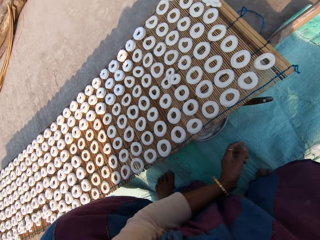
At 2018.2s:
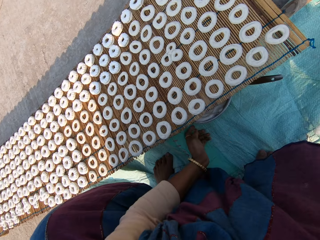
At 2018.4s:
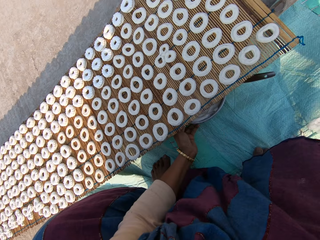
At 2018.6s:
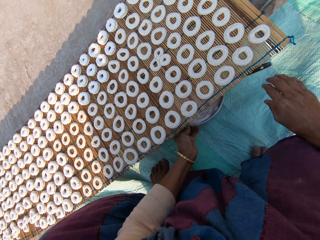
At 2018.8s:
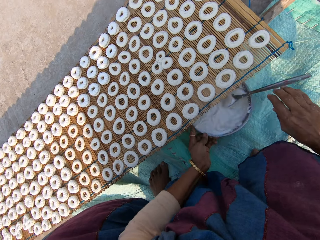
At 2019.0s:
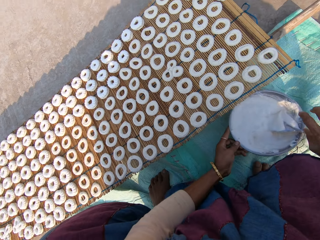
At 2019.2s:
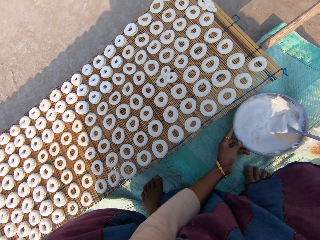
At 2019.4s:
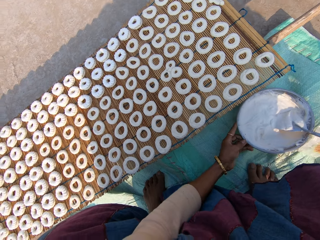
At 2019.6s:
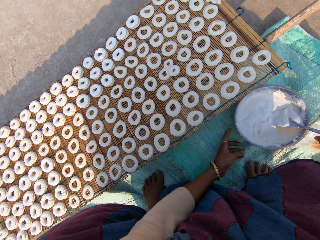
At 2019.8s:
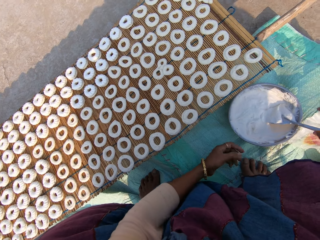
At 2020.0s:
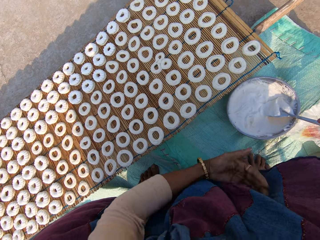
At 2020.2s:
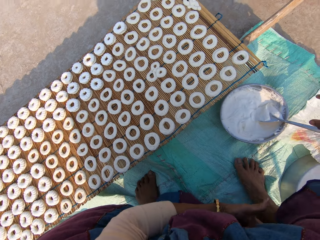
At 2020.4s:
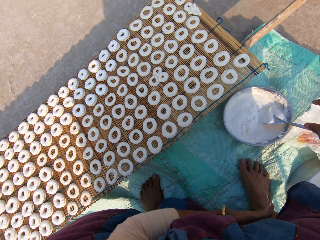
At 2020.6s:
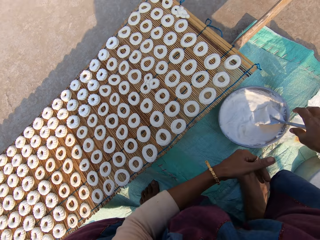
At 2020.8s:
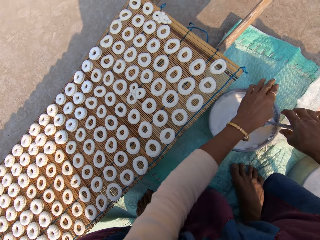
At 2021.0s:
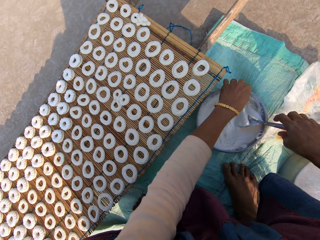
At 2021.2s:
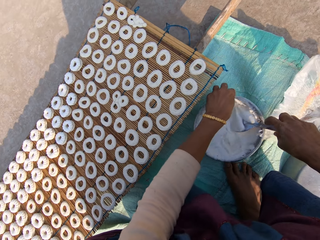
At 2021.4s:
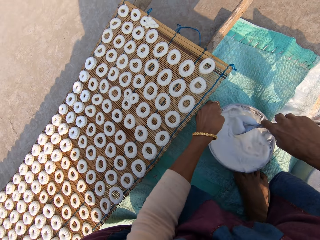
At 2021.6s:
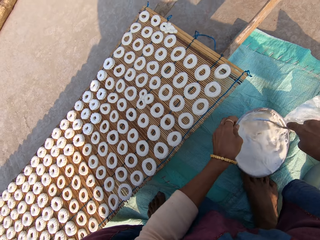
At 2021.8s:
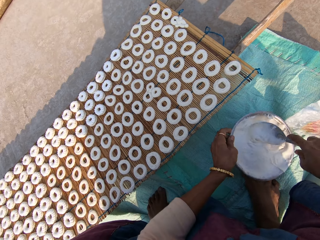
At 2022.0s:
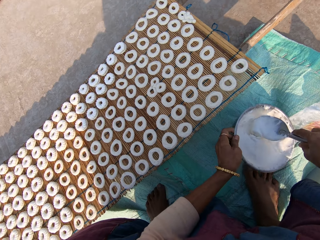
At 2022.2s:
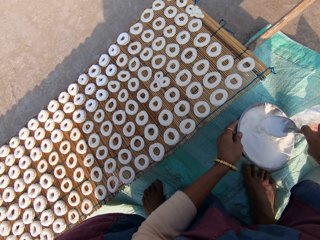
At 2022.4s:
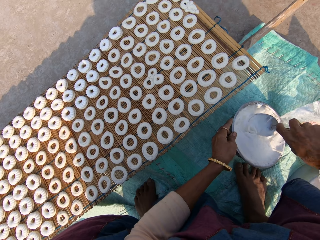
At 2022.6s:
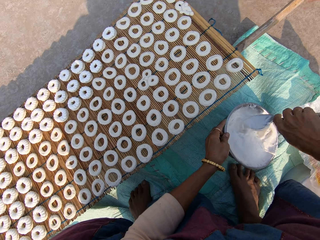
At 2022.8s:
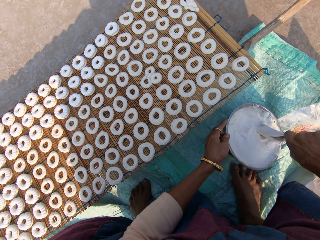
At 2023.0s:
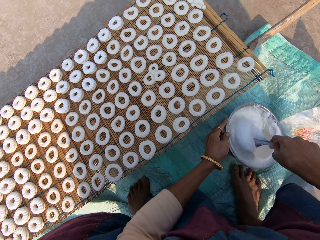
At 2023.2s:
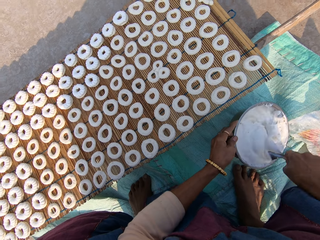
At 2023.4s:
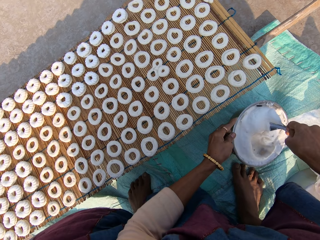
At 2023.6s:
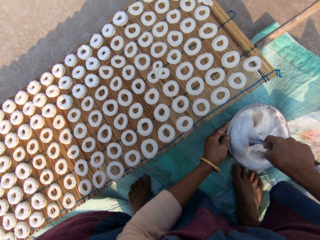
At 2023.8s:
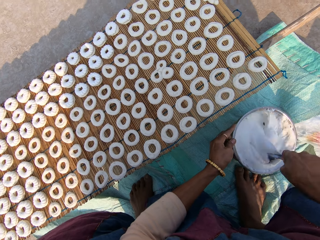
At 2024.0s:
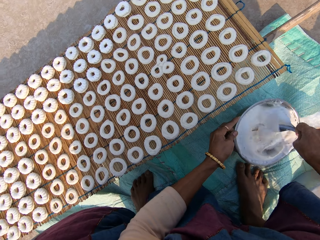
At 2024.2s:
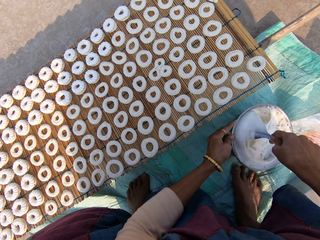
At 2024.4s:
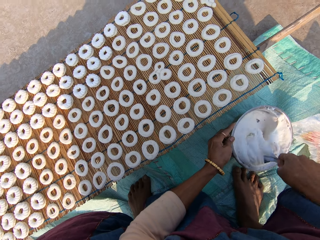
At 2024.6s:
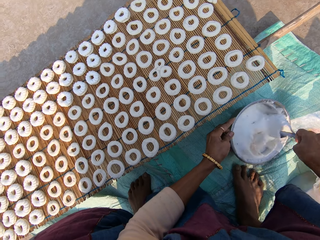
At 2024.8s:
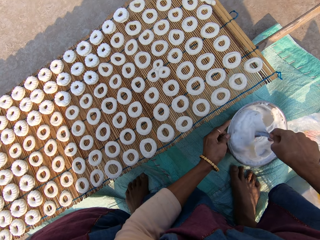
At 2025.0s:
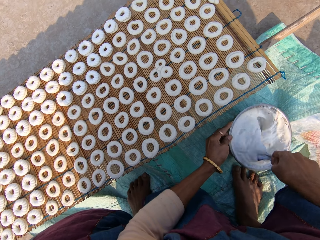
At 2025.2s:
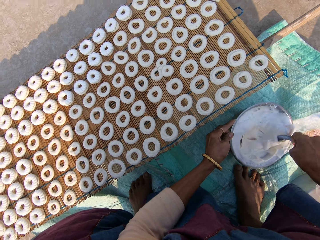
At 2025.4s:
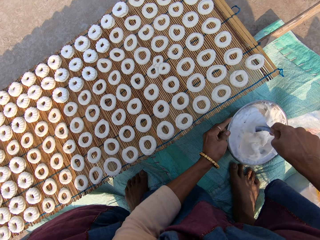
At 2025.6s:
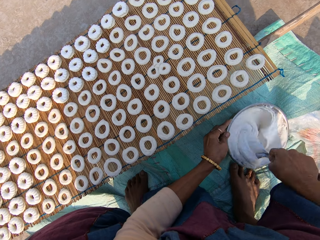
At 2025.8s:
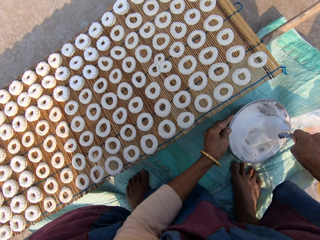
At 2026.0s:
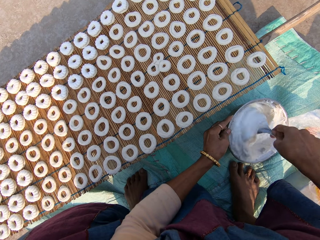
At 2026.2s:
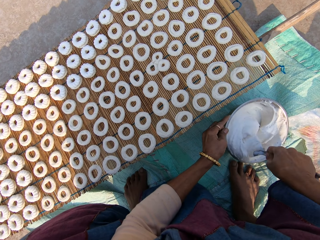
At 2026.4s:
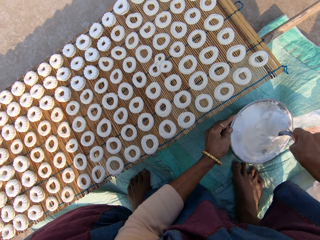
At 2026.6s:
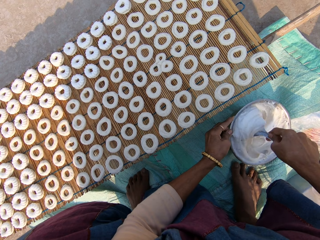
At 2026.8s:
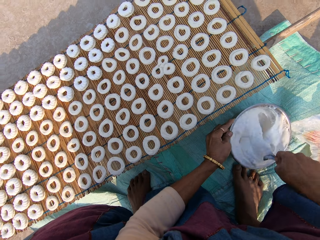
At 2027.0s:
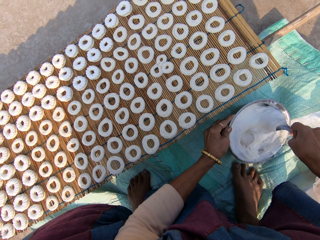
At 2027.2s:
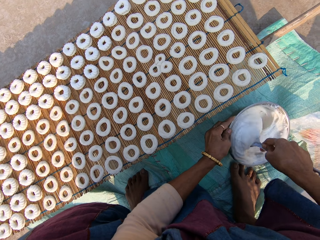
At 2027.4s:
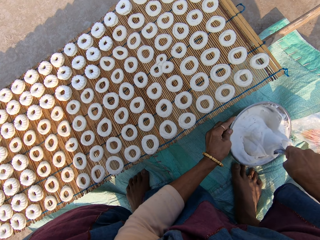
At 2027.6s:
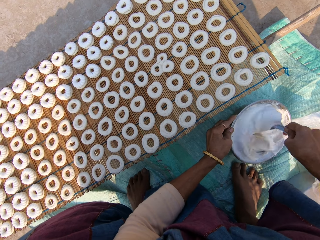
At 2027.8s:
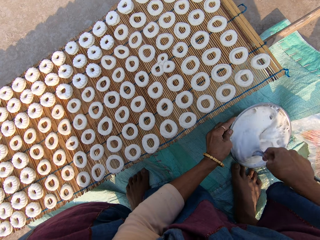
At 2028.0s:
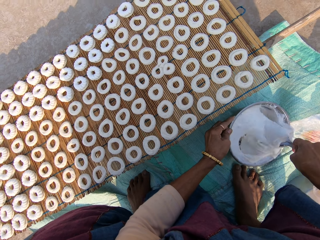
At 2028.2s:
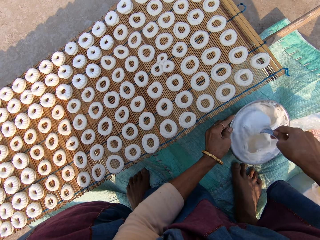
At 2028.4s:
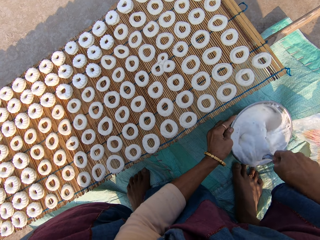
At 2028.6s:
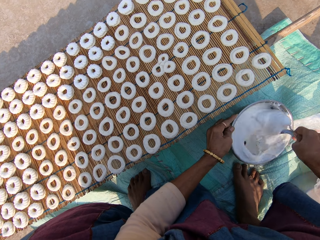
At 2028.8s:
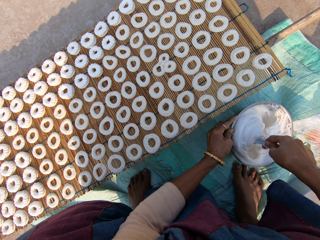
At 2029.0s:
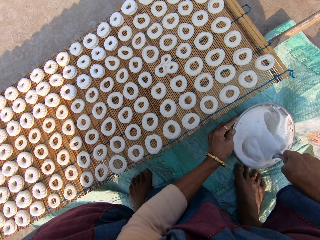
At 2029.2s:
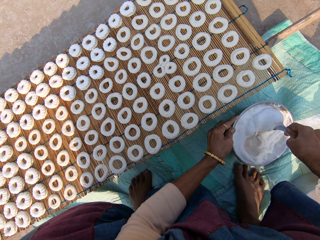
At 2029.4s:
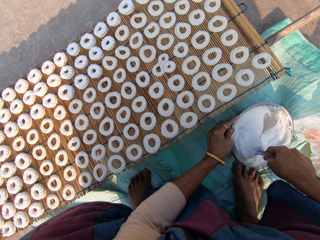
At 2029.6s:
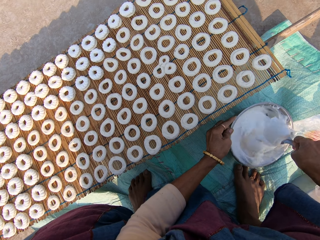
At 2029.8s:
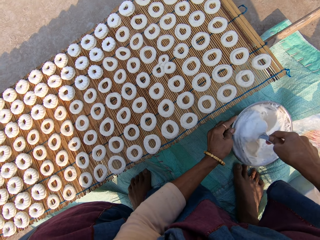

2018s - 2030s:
The camera wearer moves a bowl of icing on the floor with her left hand. She adjusts her cloth with her left hand. She adjusts the position of the bowl of icing on the floor with her left hand. She holds a spoon in the bowl of icing with her right hand. She lifts the bowl of icing in her left hand. She stirs the icing in the bowl in her left hand with the spoon in her right hand.

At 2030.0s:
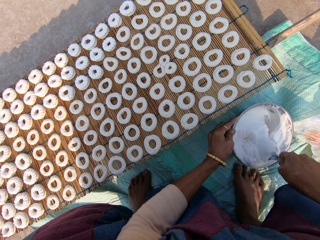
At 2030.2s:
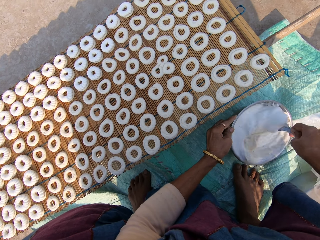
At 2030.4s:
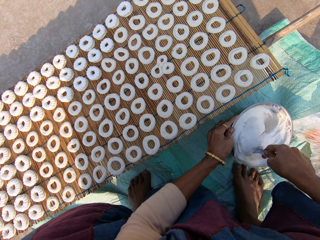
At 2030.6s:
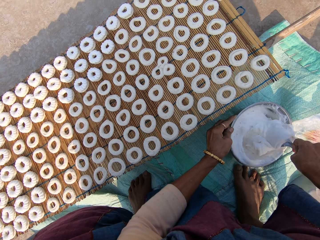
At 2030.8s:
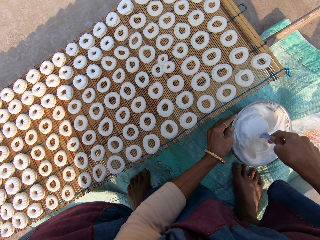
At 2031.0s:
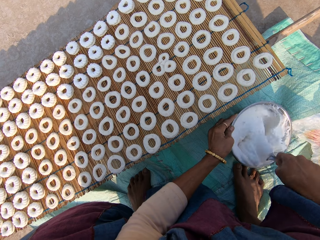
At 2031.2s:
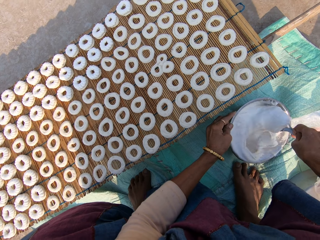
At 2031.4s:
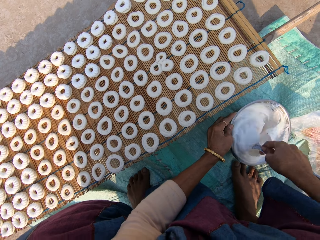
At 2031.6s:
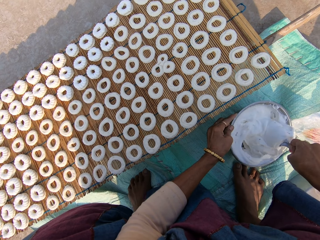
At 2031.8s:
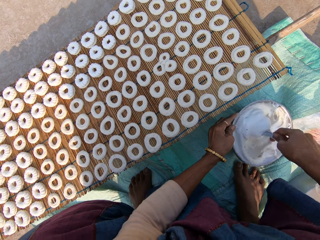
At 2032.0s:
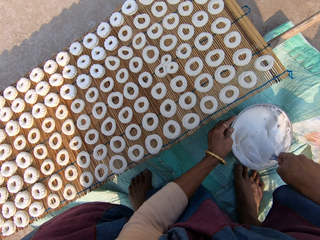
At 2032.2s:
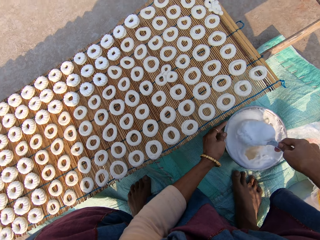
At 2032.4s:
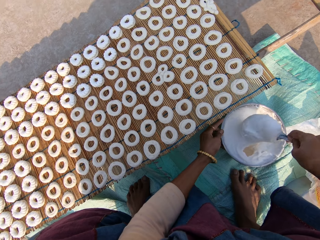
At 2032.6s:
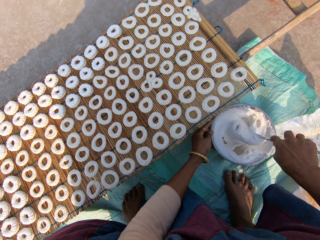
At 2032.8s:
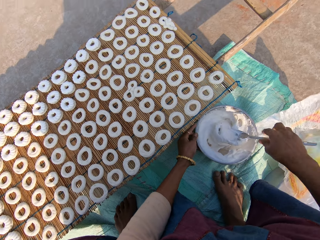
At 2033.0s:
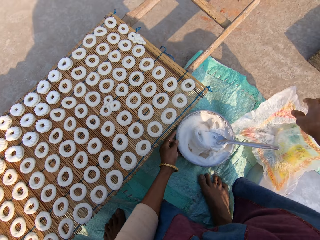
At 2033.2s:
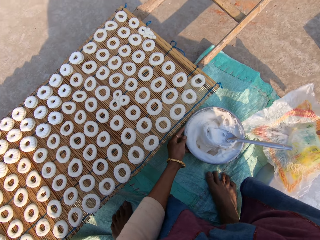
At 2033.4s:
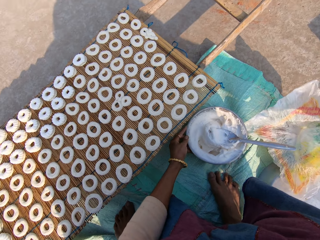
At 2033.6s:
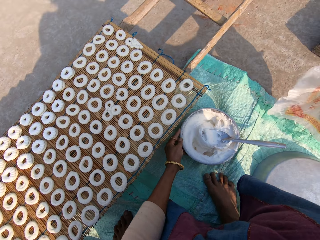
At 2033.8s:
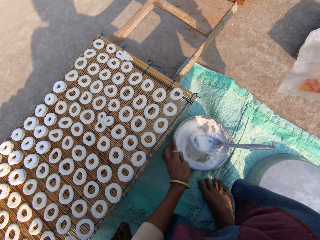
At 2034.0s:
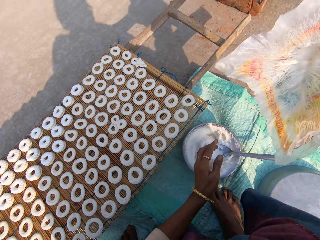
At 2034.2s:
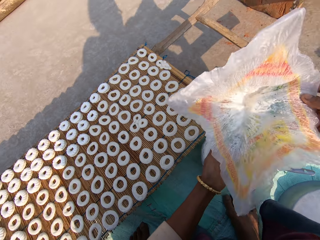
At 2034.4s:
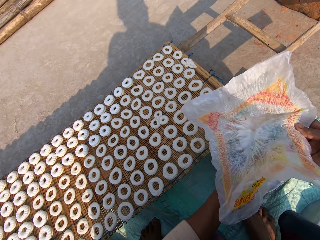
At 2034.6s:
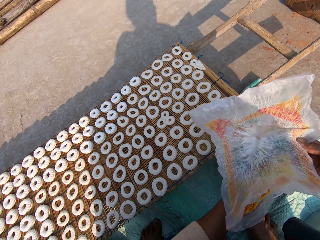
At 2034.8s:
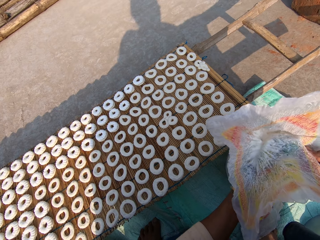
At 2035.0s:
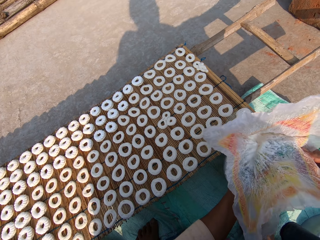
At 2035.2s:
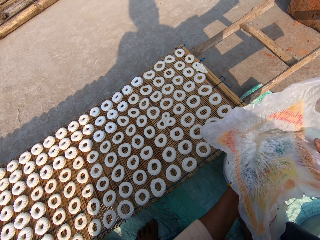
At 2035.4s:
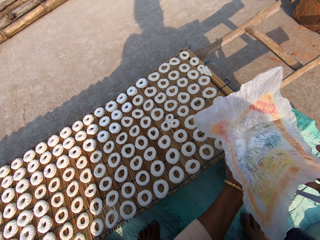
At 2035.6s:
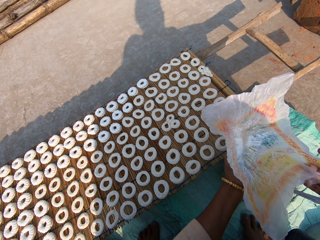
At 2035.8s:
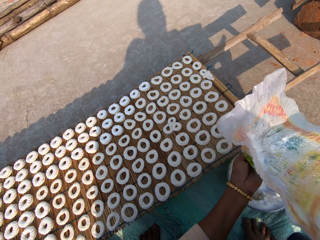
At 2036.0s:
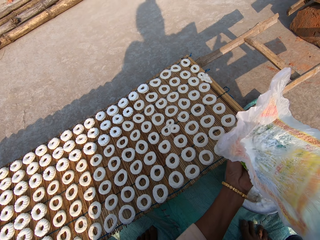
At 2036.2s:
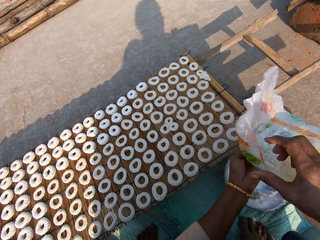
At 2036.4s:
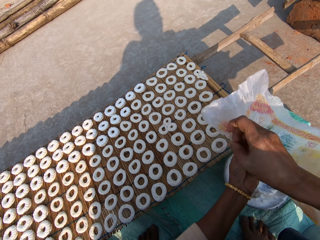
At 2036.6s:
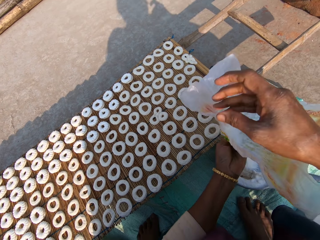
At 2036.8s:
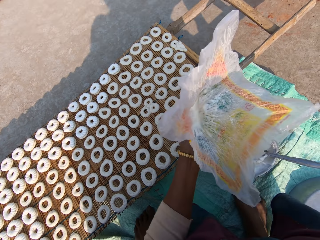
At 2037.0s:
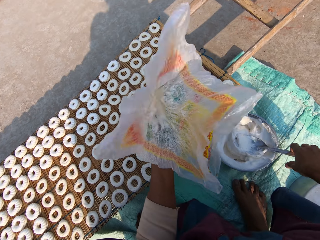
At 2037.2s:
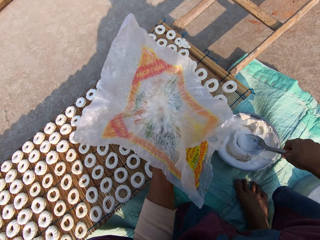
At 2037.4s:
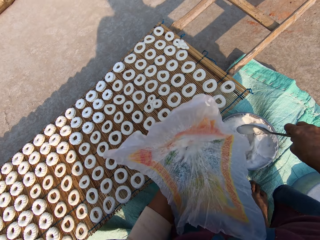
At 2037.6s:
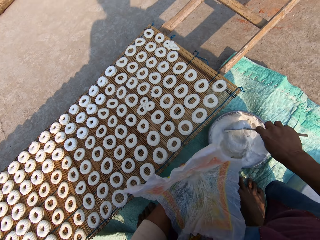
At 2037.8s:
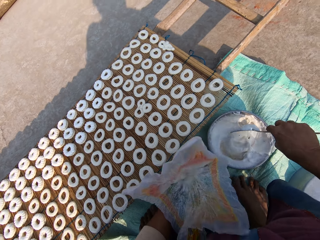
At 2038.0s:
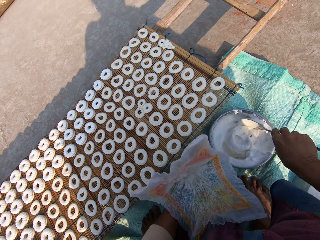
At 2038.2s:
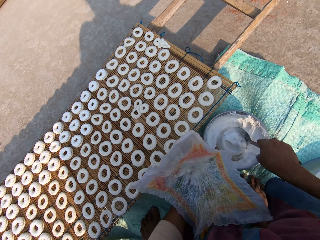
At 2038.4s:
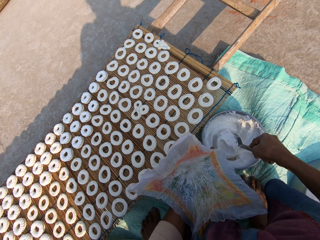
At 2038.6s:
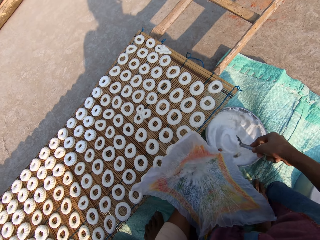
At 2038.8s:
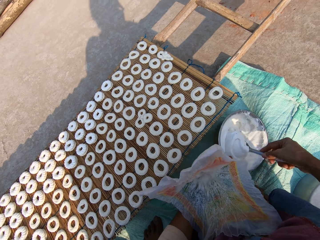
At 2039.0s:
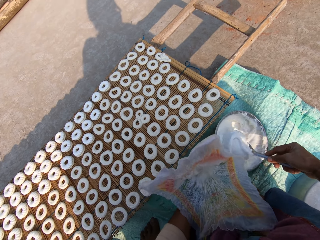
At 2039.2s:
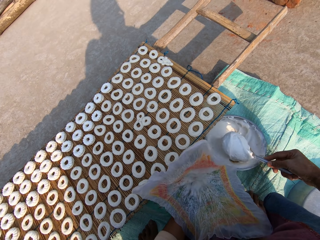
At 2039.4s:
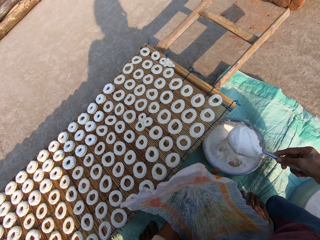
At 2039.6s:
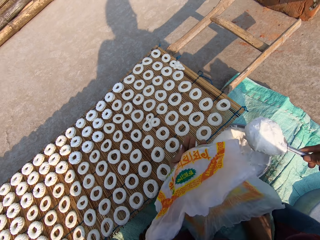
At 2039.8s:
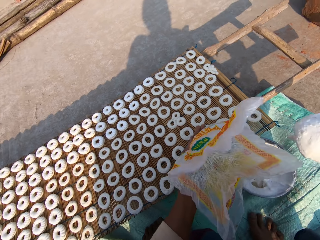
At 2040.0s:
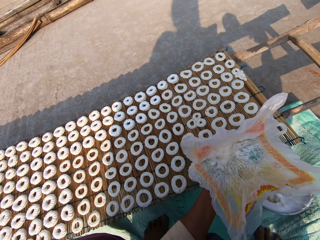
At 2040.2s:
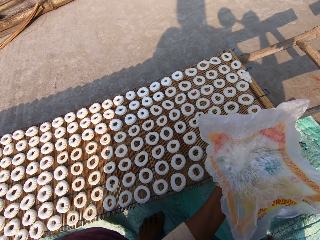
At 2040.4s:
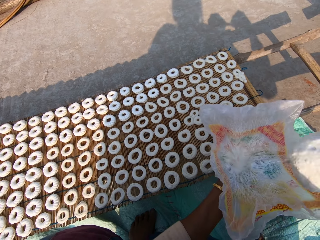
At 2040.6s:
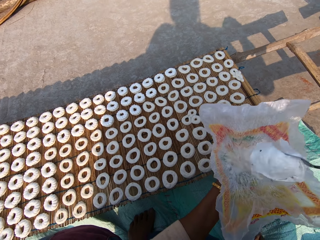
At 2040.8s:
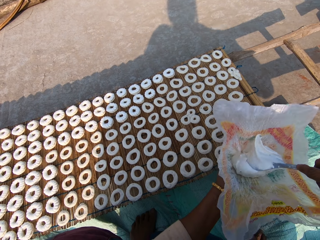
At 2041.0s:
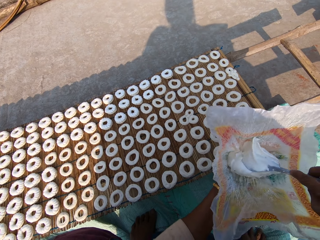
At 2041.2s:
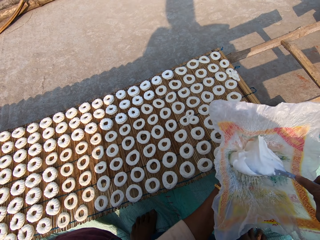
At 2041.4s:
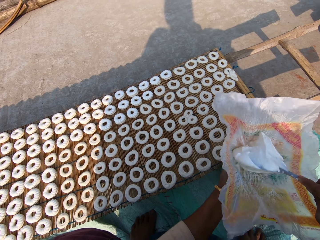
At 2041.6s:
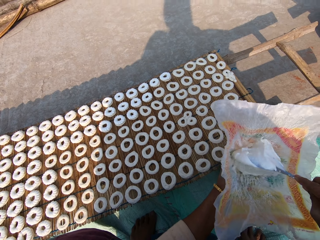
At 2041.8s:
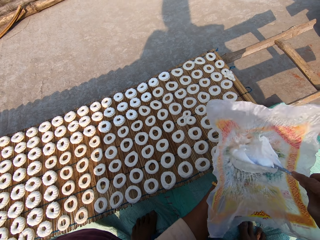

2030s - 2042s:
The camera wearer releases the bowl of icing in her left hand. She drops the spoon in her right hand in the bowl of icing. She picks up the piping bag from the floor with her right hand. She holds the paper. She places the piping bag in her right hand on her left hand. She adjusts the piping bag in her left hand with her right hand. She picks up the spoon in the bowl of icing with her right hand. She scoops icing from the bowl of icing with the spoon in her right hand into the piping bag in her left hand.
